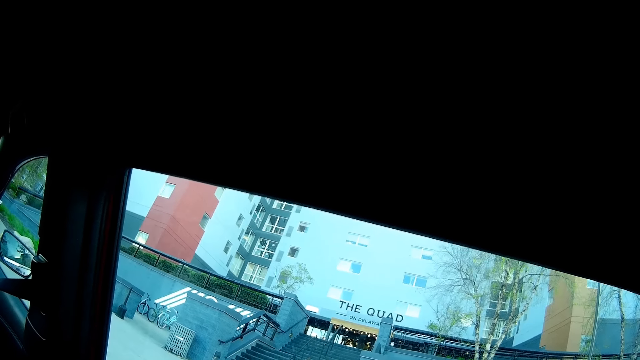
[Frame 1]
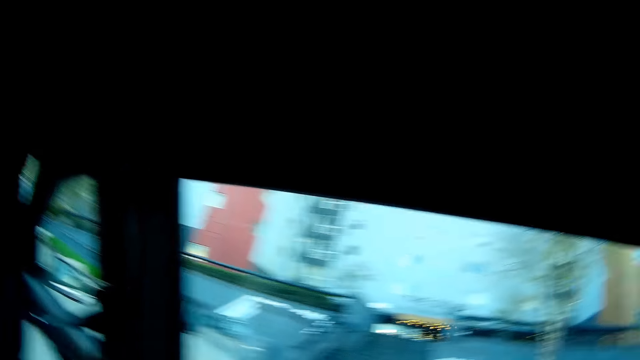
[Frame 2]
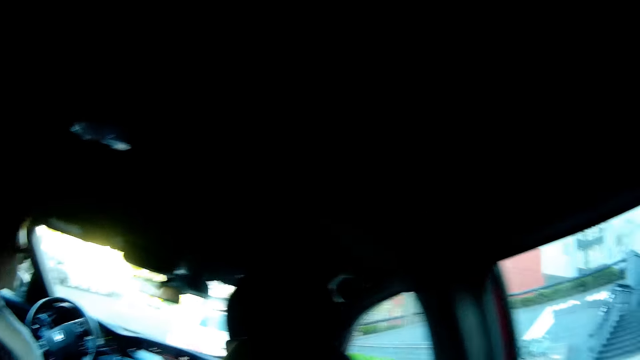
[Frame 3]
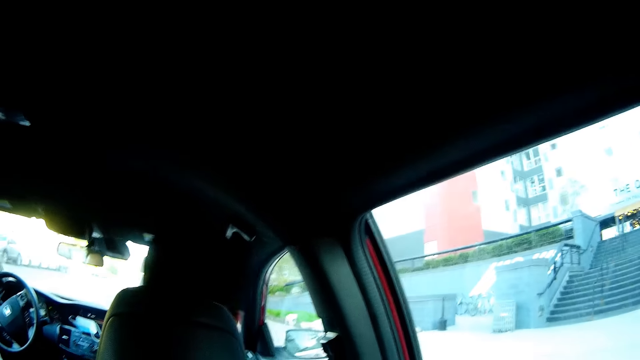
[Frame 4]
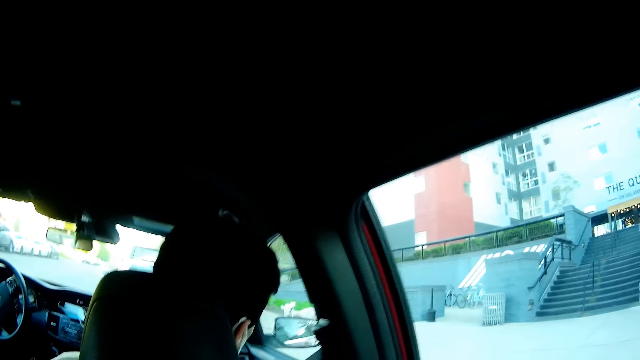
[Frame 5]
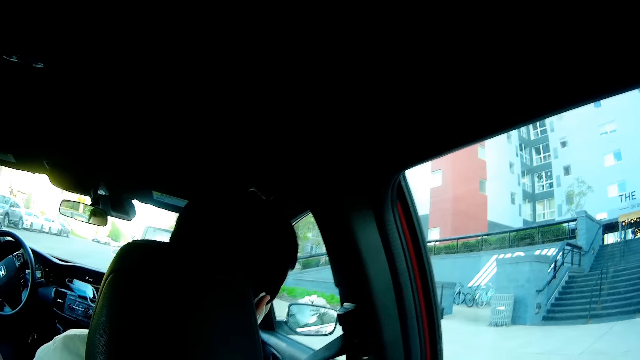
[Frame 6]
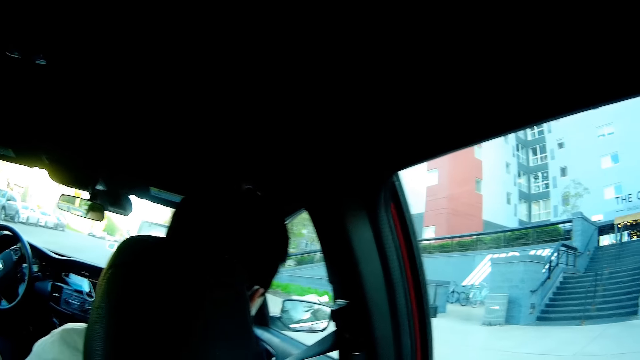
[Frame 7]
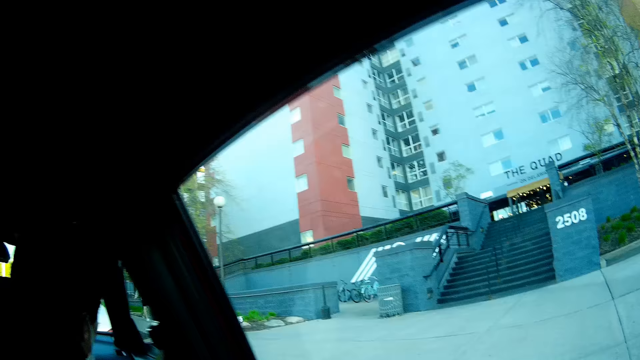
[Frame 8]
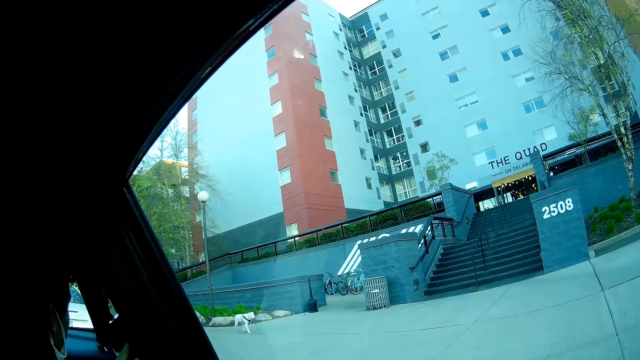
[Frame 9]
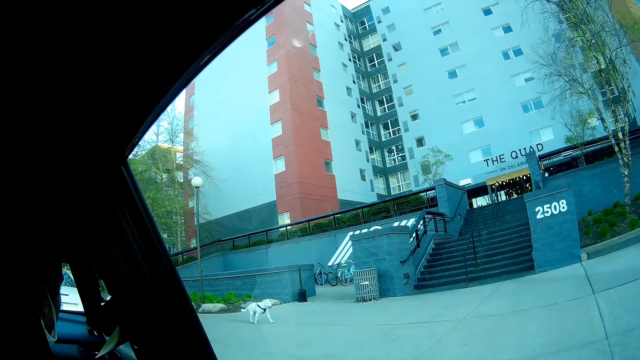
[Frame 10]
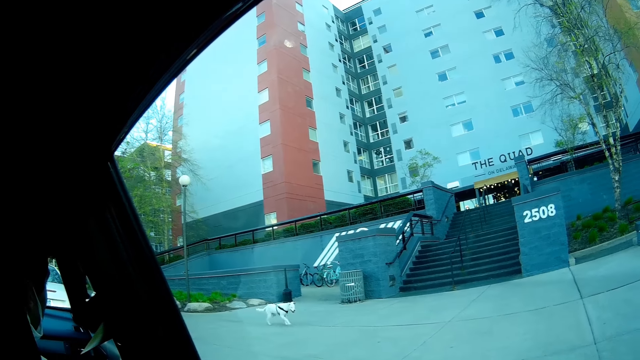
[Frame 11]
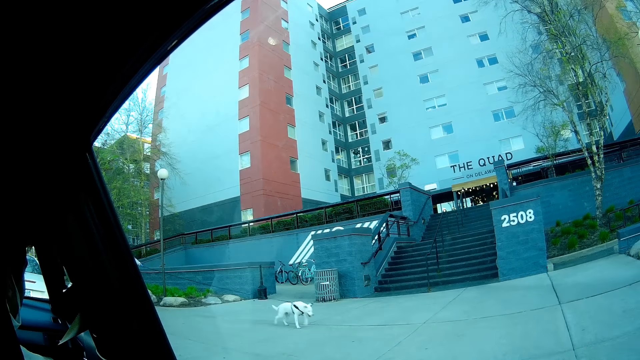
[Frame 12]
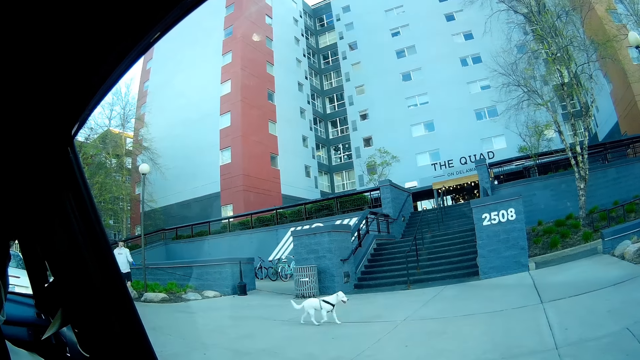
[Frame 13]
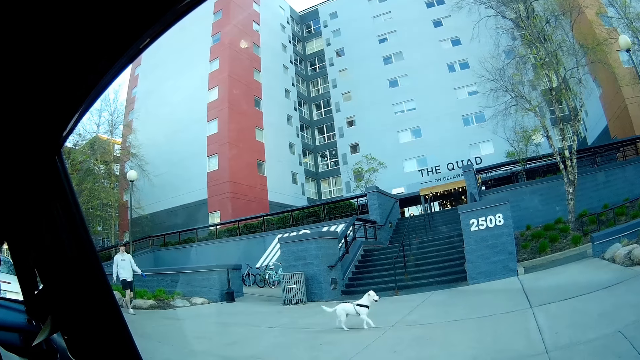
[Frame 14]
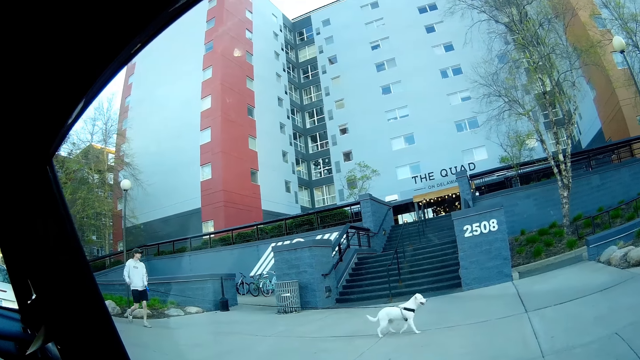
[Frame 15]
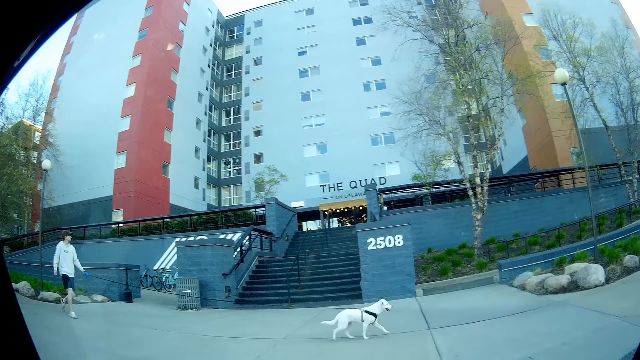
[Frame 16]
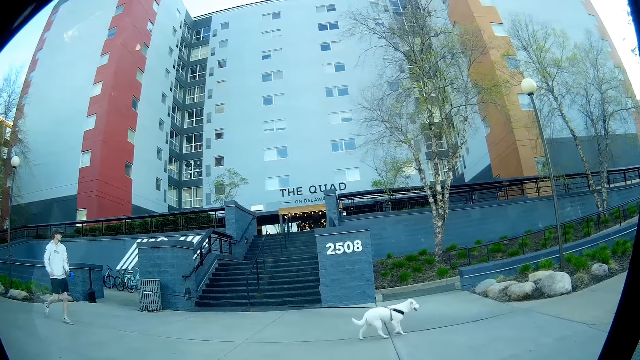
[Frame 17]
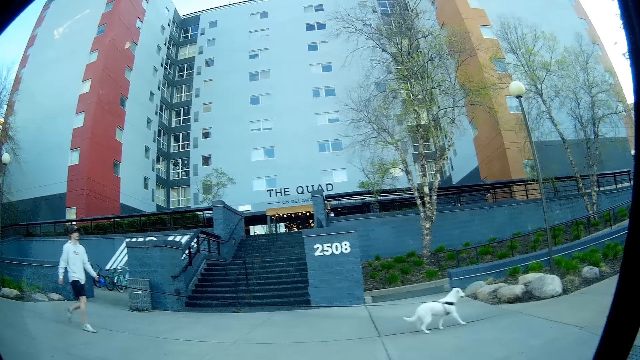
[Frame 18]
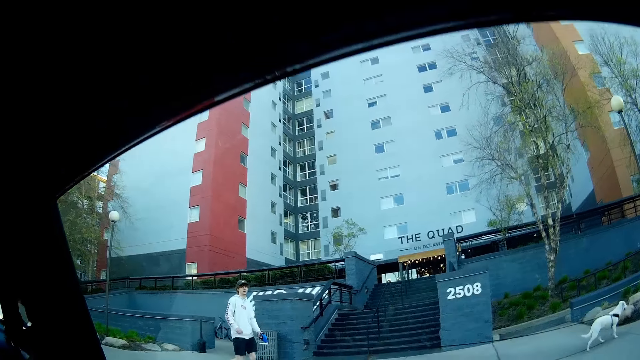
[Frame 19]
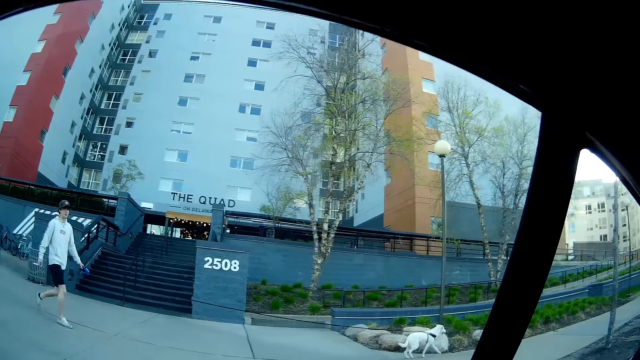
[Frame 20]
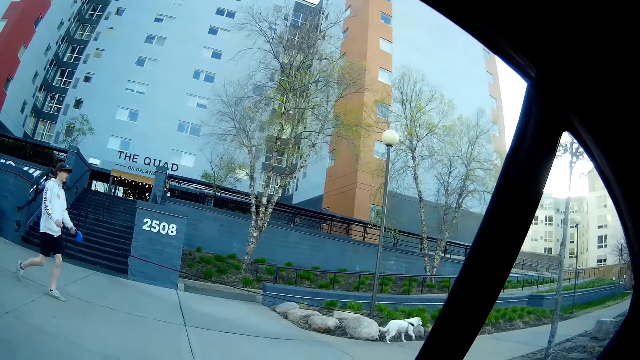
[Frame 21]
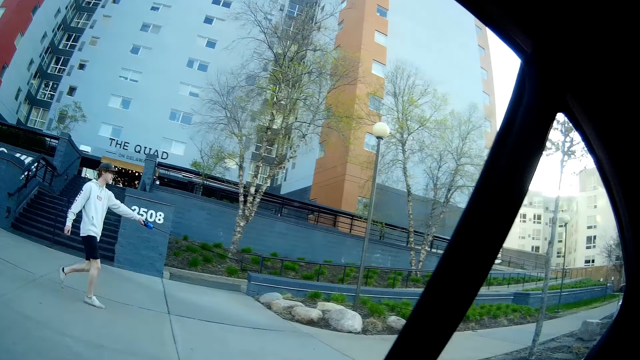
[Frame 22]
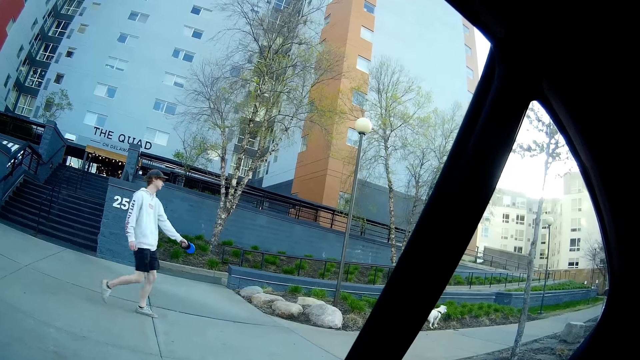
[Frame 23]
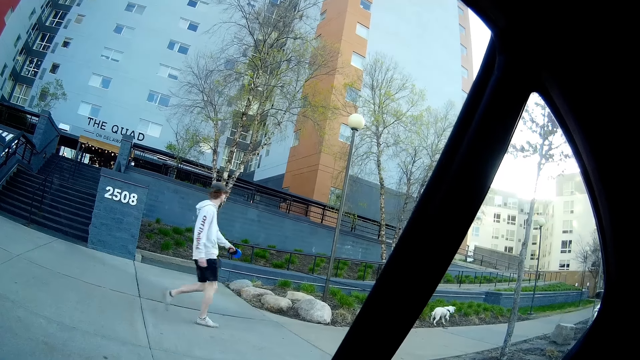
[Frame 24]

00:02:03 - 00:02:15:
The camera wearer speaks about the dog. A man walks the dog on the road.

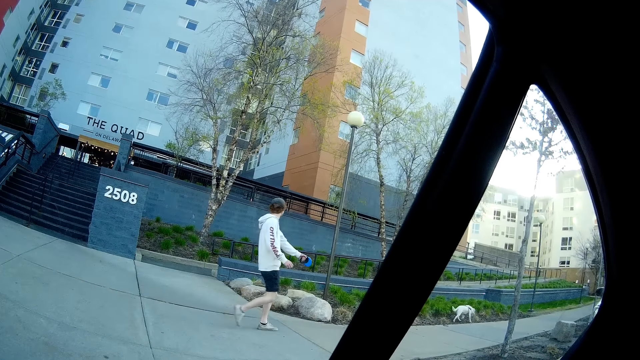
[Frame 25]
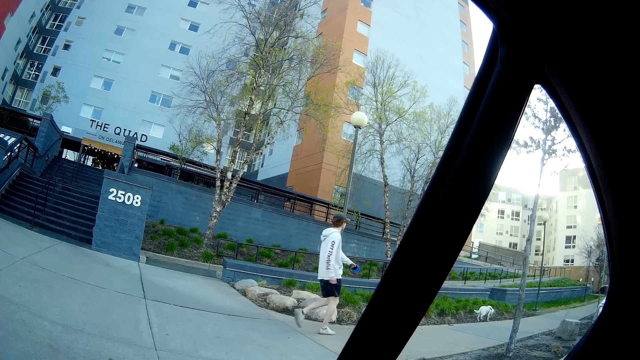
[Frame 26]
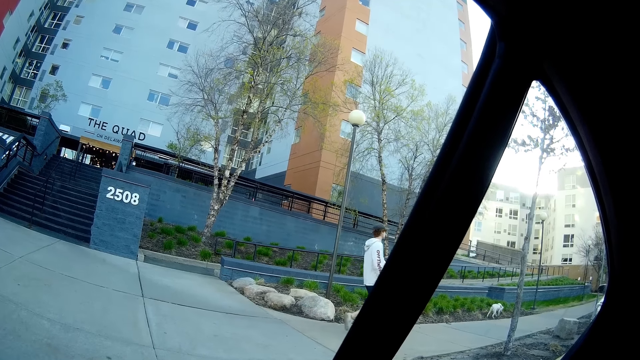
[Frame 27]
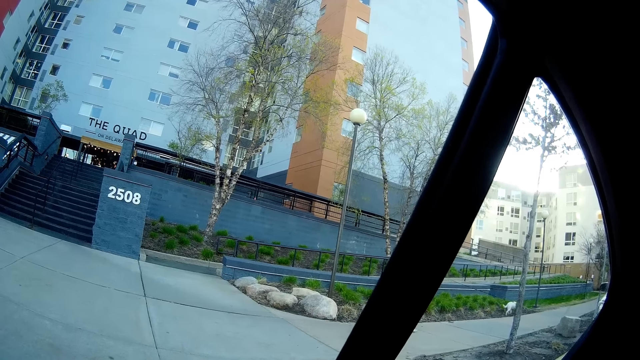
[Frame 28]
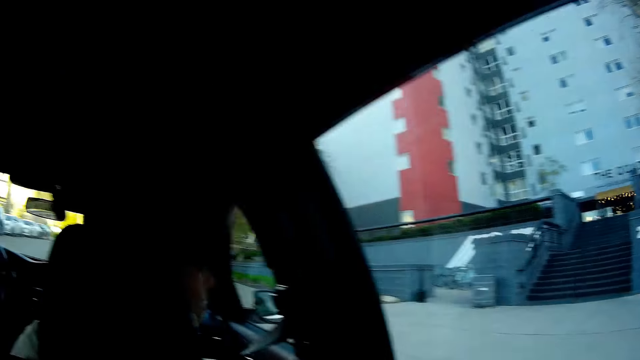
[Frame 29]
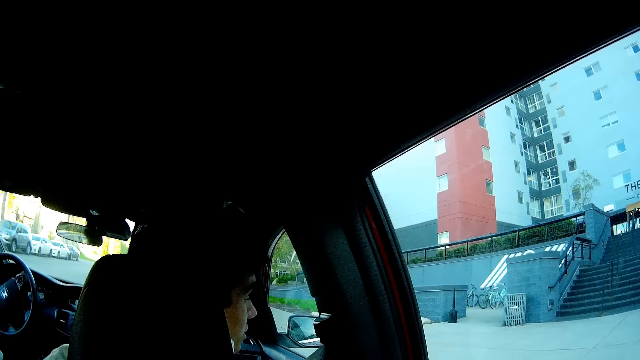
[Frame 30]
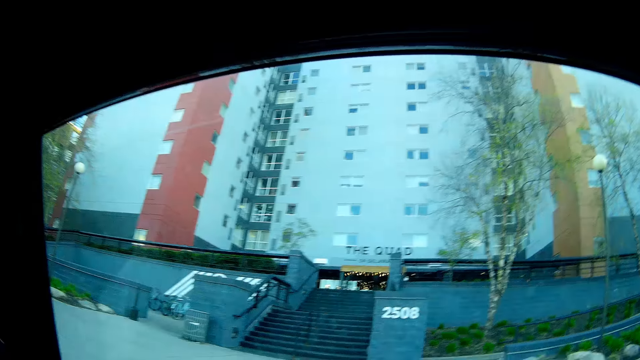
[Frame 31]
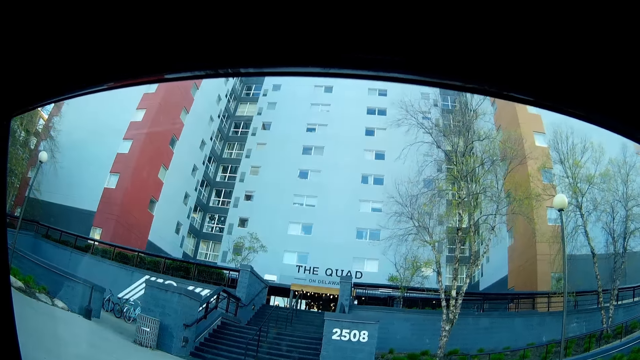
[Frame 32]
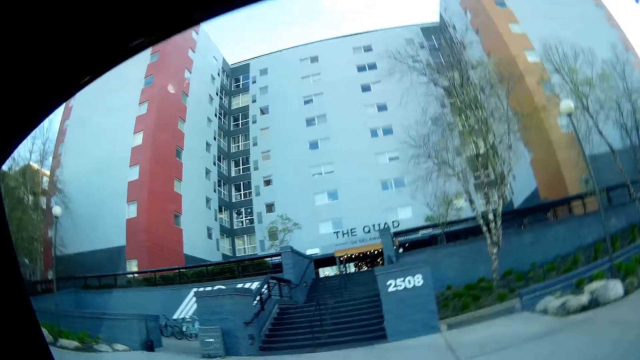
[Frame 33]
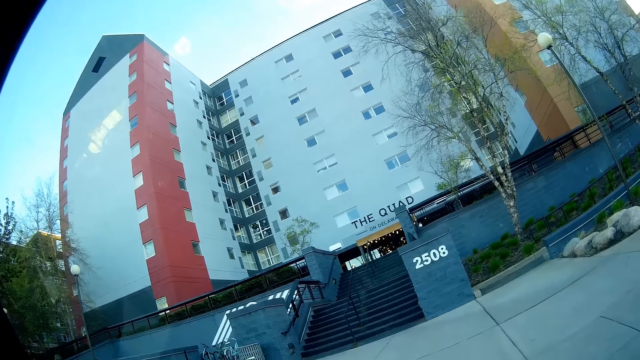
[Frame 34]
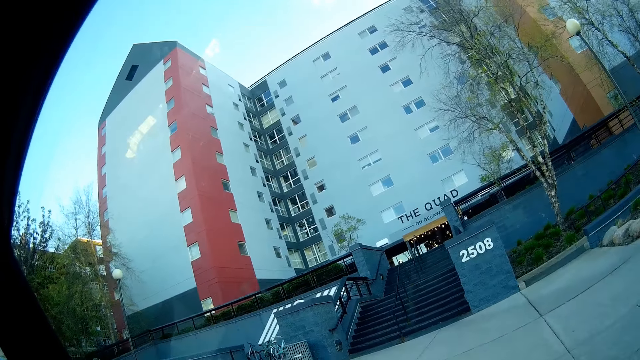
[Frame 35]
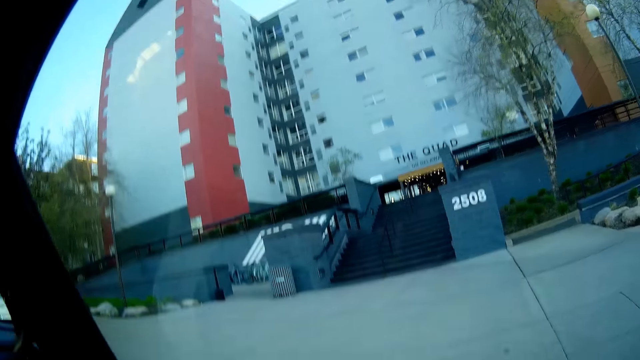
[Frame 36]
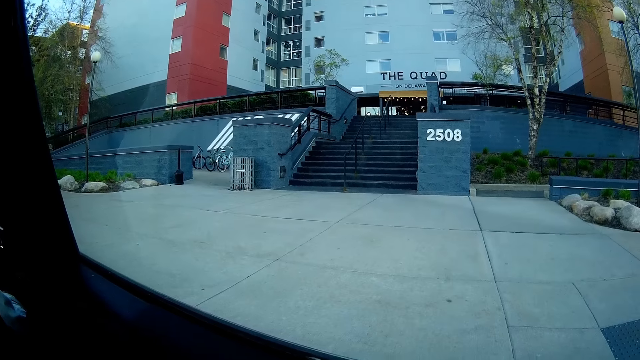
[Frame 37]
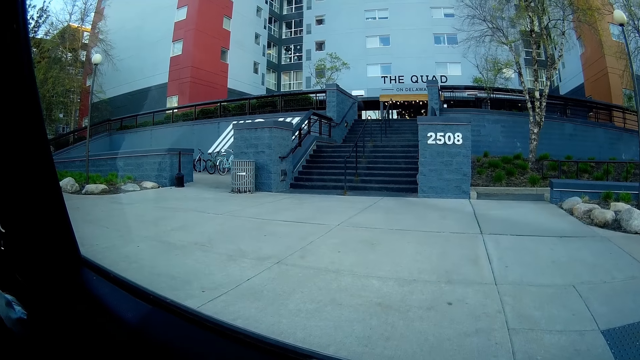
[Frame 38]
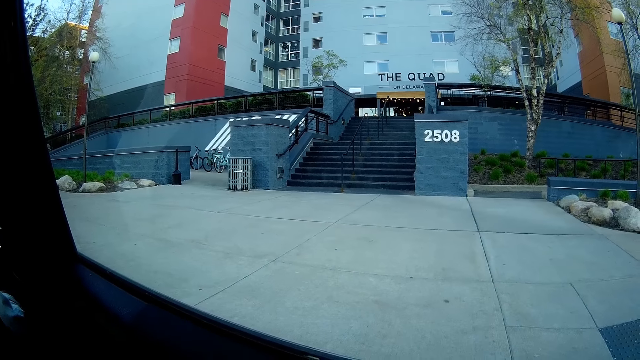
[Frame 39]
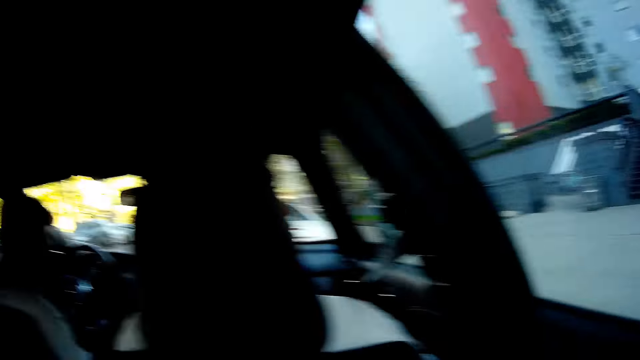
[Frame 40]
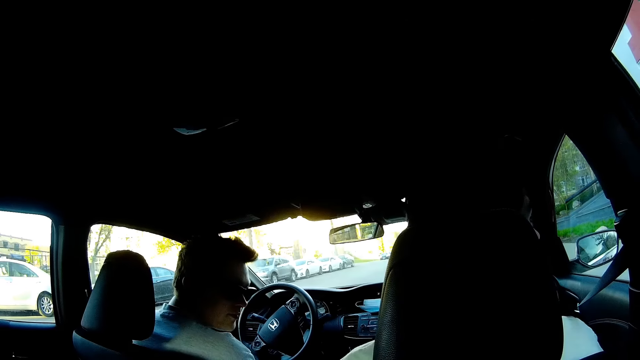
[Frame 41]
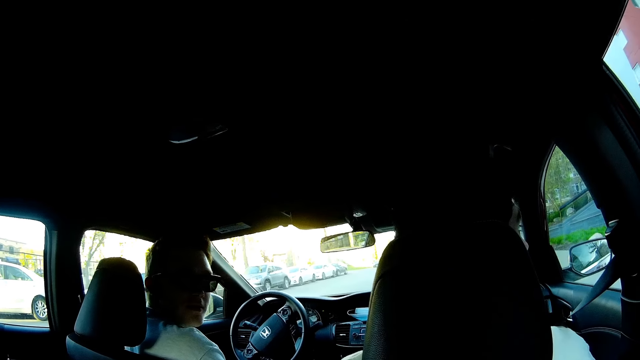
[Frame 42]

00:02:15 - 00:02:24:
A man turns behind.
